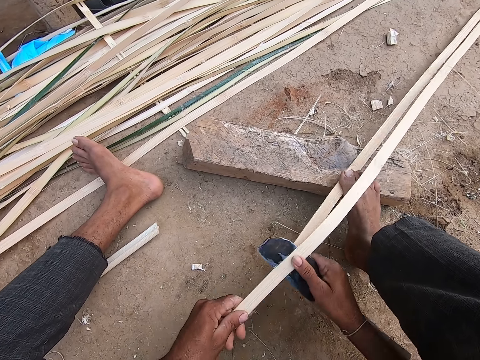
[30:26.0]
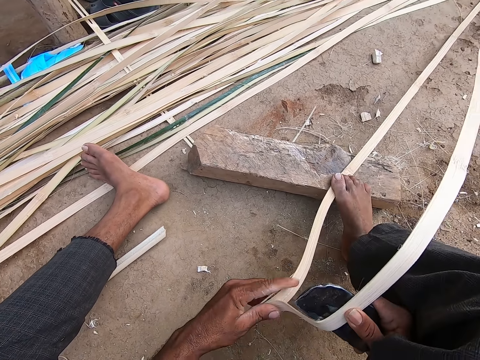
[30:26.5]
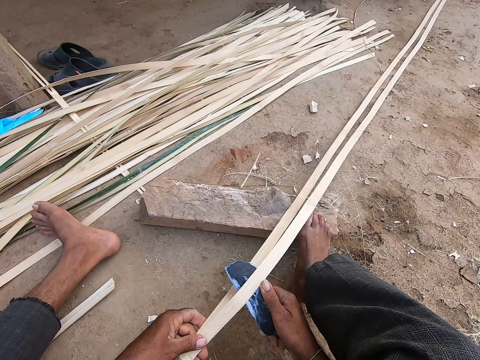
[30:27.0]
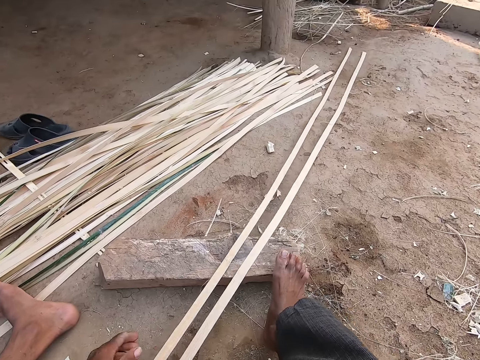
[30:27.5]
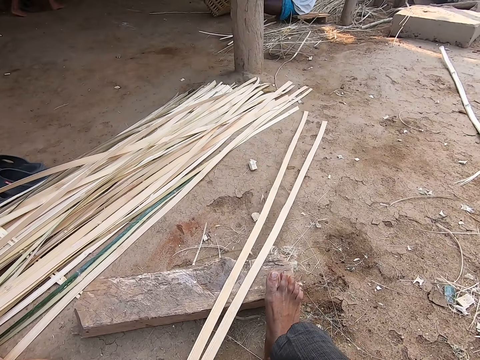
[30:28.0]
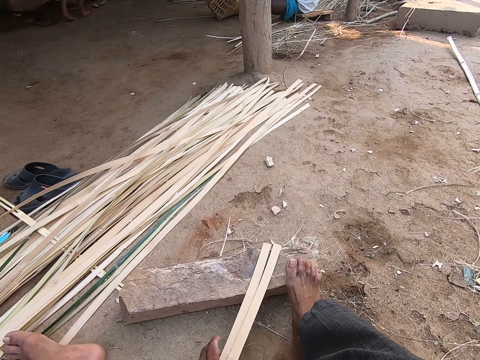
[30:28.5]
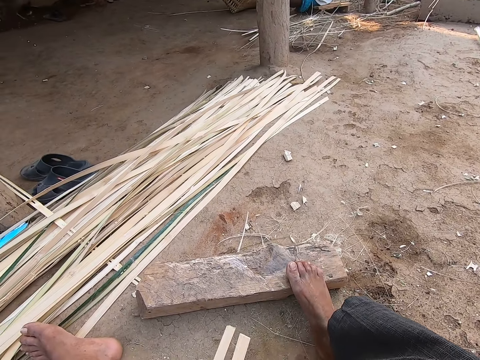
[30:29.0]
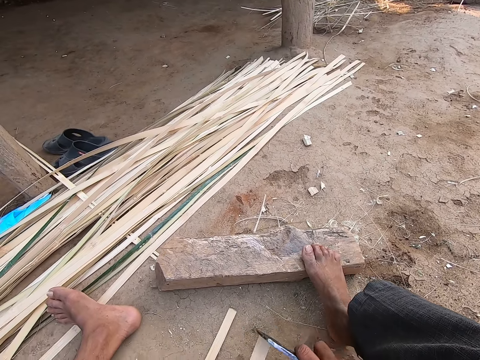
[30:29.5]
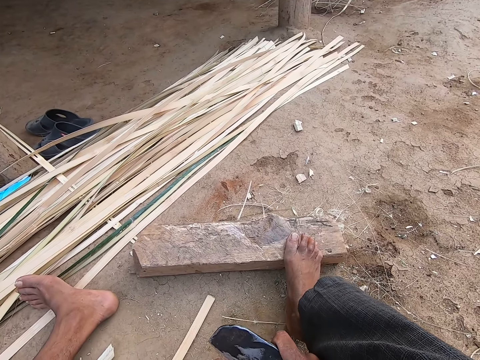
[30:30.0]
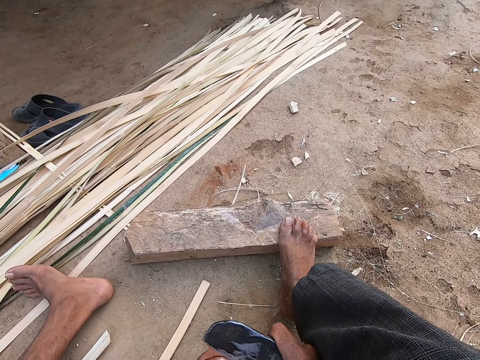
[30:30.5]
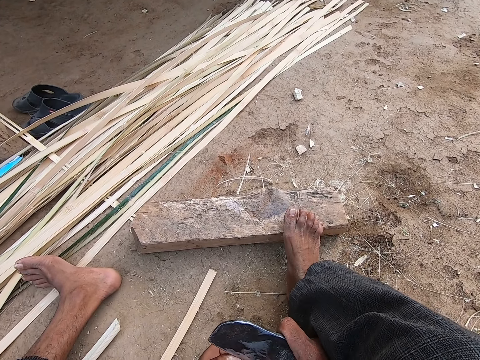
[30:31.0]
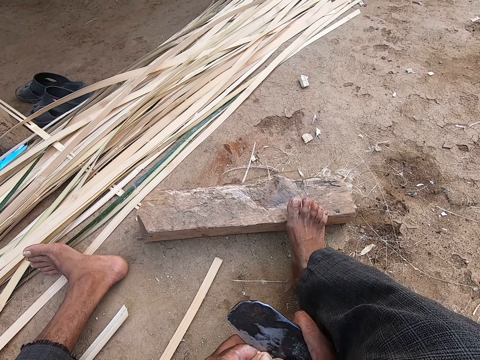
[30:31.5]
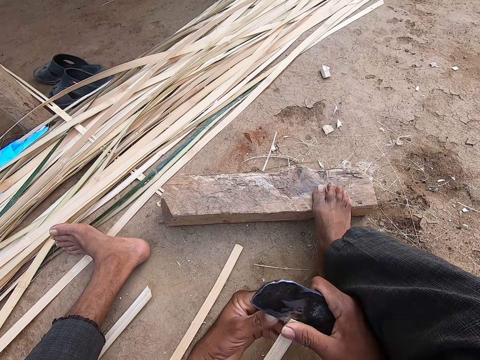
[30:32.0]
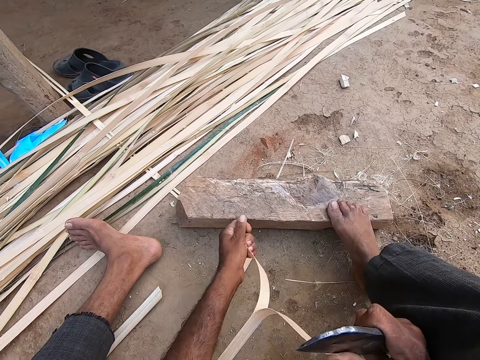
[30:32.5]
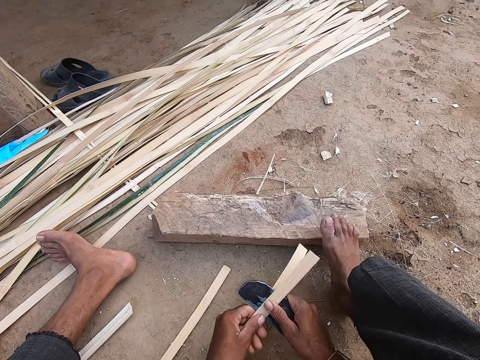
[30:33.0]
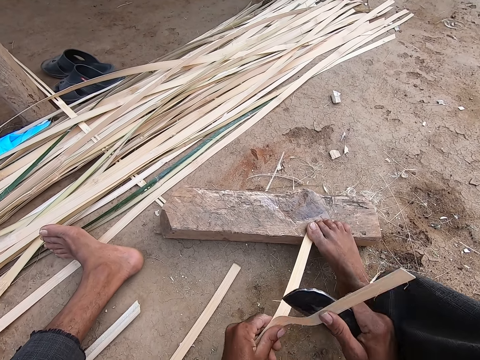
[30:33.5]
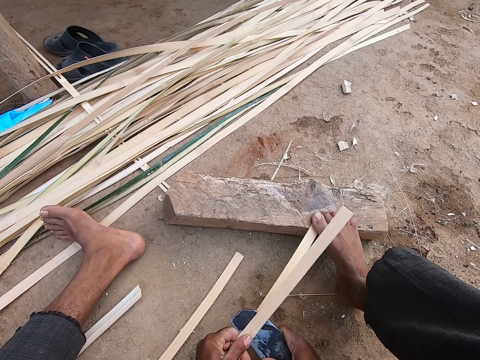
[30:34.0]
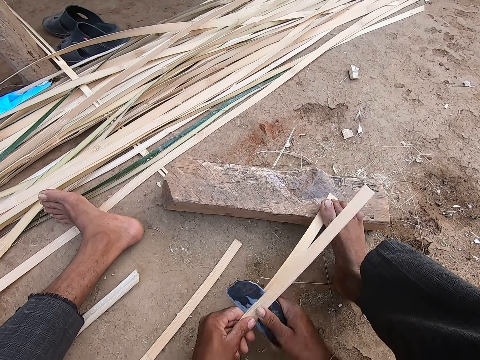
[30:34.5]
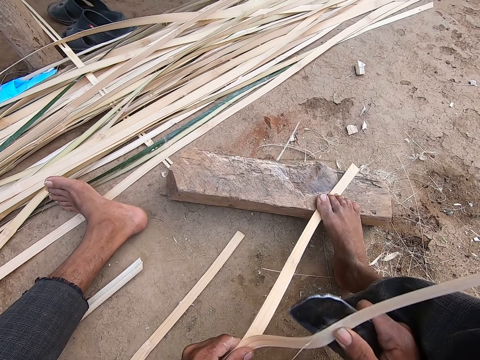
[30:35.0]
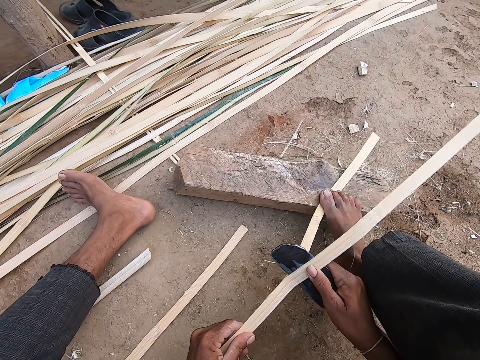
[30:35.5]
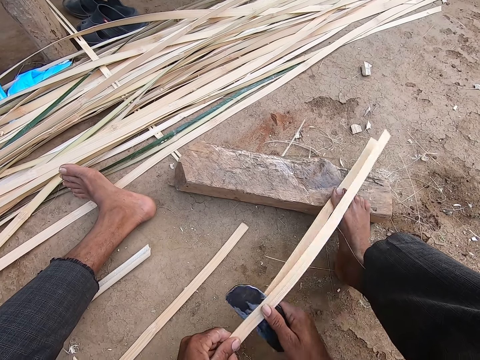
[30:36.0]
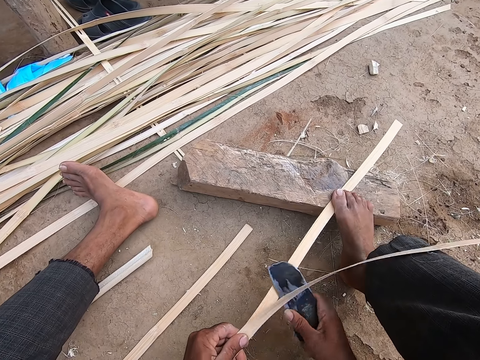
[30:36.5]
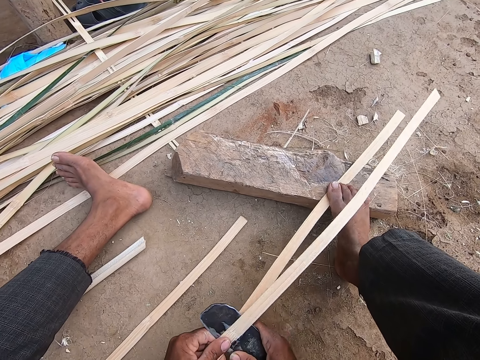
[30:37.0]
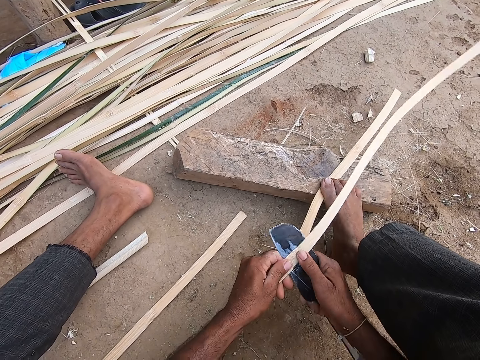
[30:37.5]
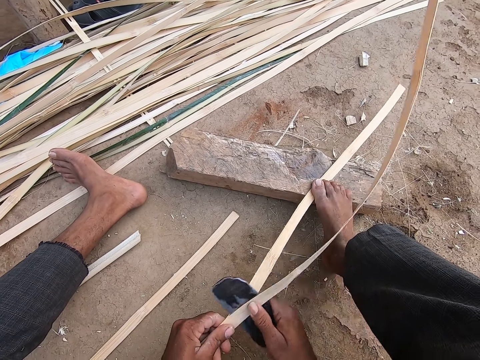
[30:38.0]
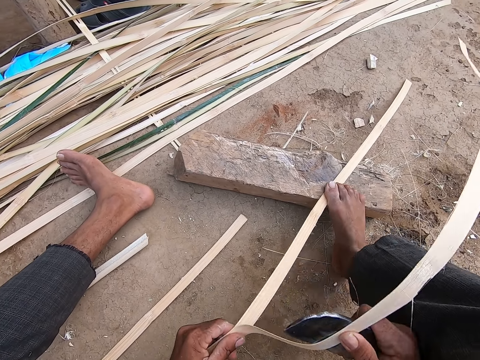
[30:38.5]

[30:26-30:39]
The camera wearer pulls the bamboo strips from the piece of wood with his left hand. He peels the bamboo strip with the hook knife in his right hand. He splits the bamboo strip with the hook knife in his right hand. He places the bamboo strip on the wood with his left hand. He holds the bamboo strip on the wood with his right leg.

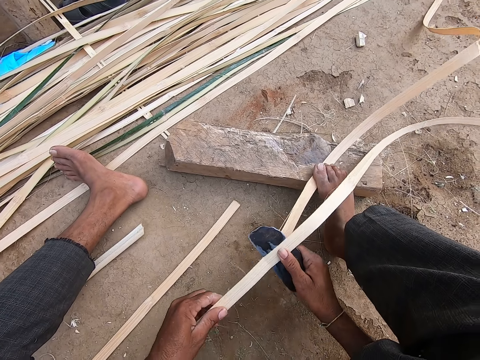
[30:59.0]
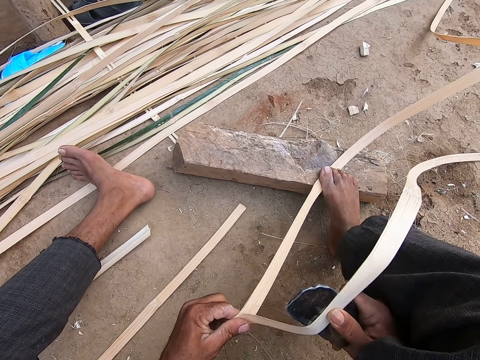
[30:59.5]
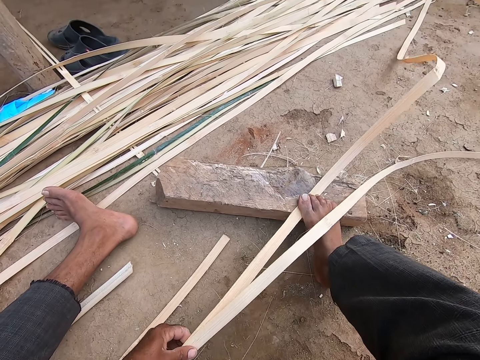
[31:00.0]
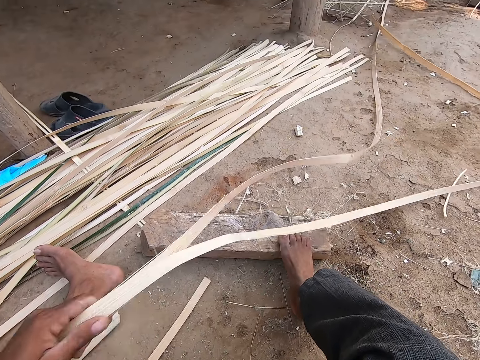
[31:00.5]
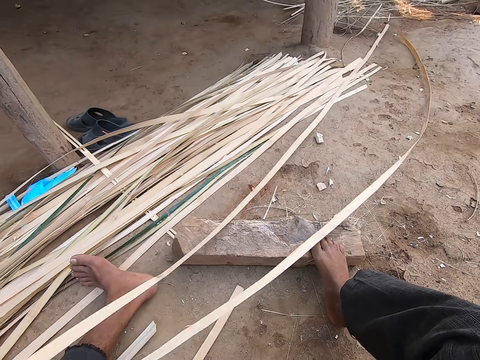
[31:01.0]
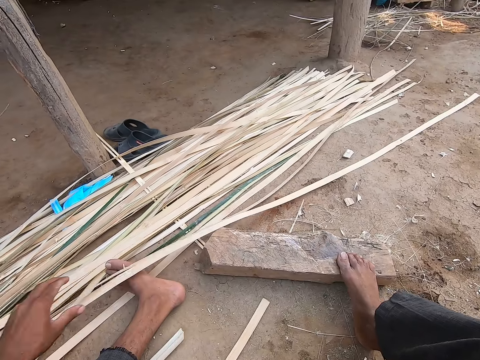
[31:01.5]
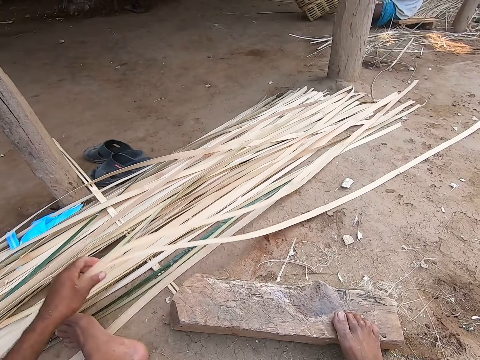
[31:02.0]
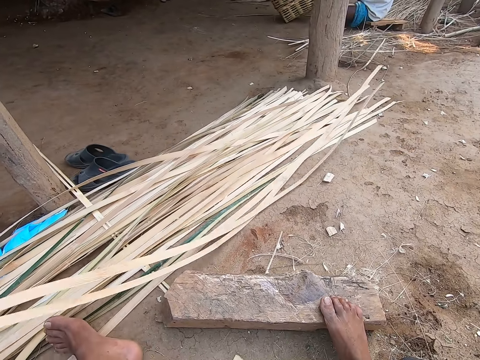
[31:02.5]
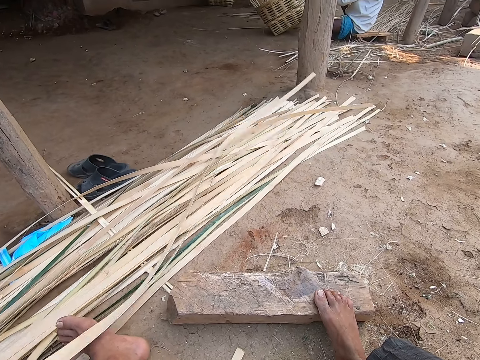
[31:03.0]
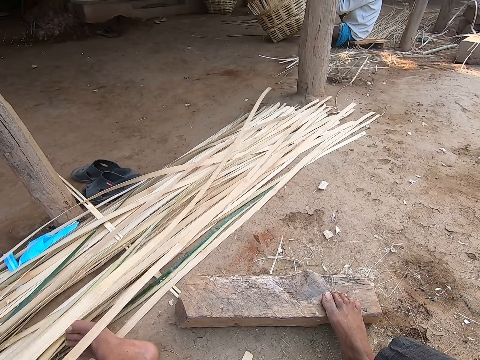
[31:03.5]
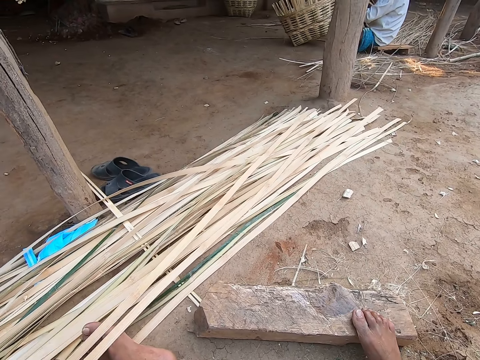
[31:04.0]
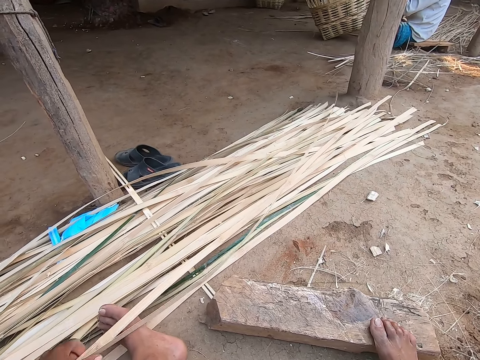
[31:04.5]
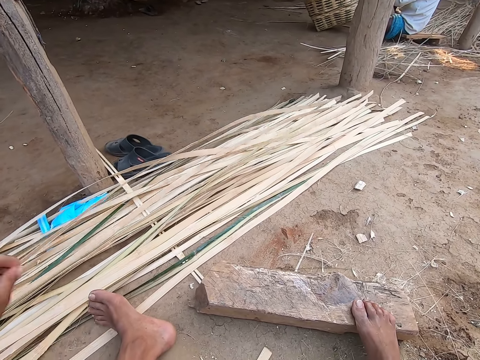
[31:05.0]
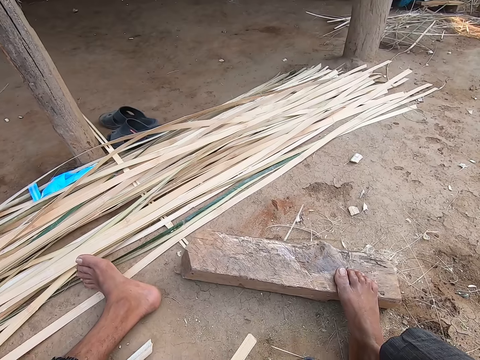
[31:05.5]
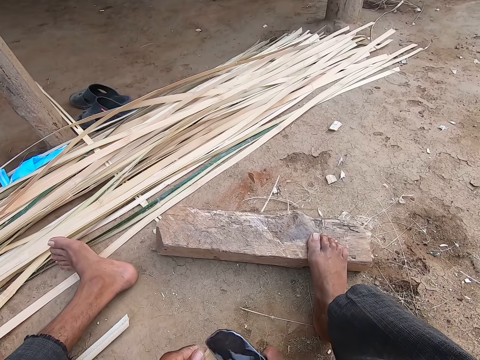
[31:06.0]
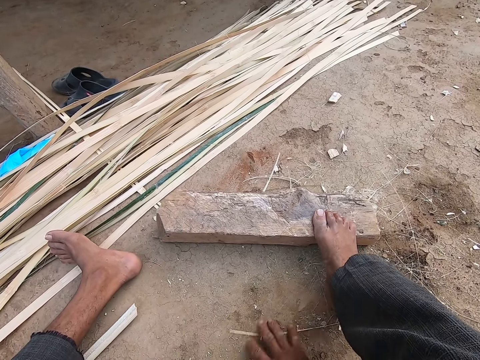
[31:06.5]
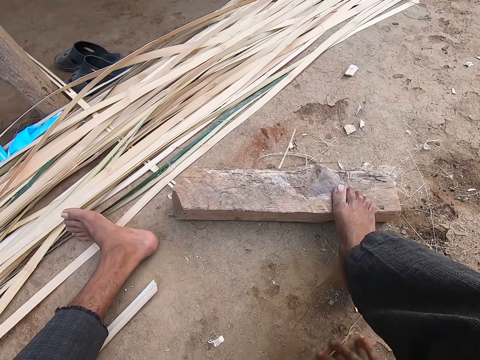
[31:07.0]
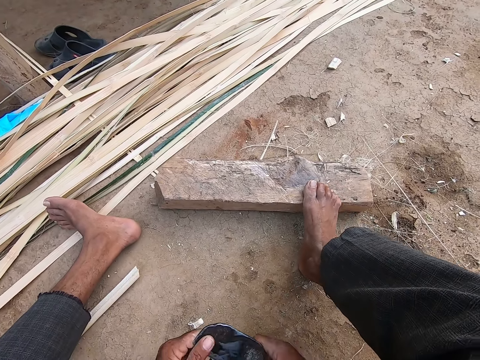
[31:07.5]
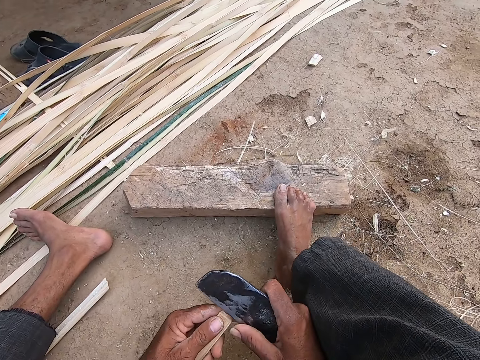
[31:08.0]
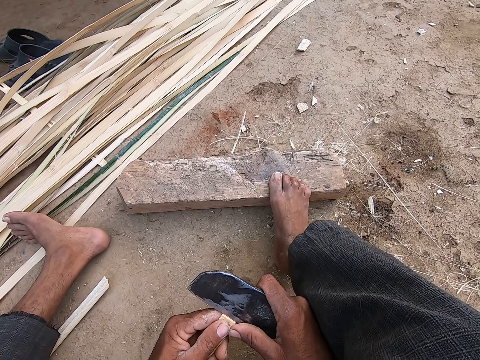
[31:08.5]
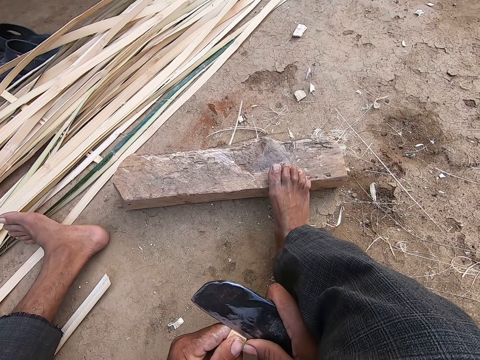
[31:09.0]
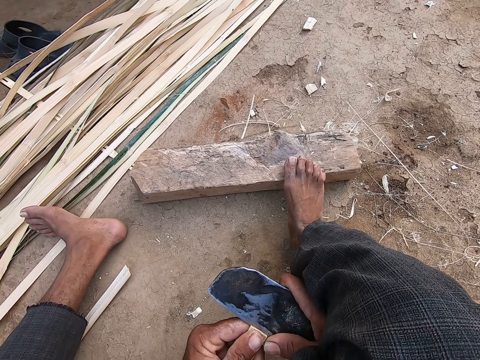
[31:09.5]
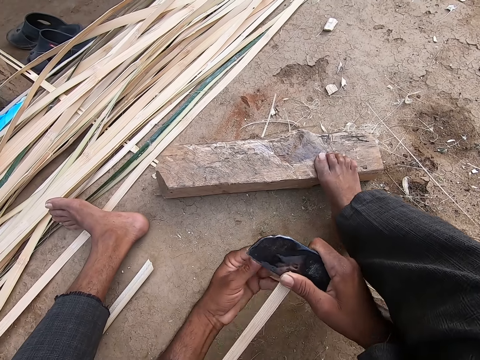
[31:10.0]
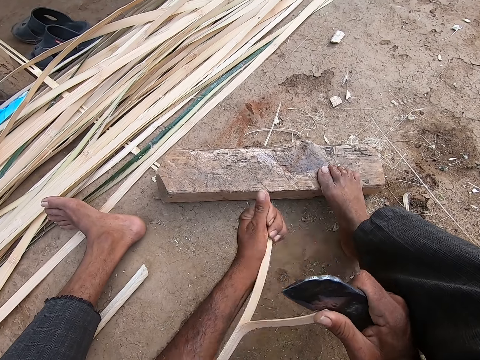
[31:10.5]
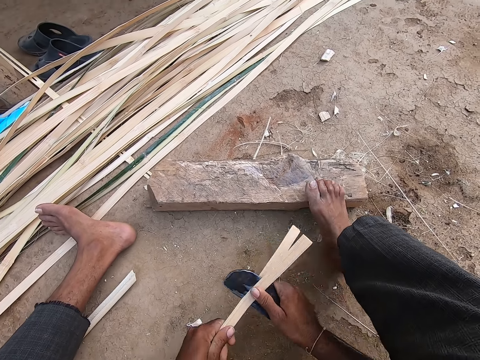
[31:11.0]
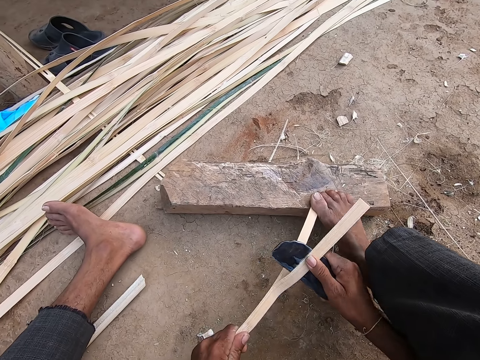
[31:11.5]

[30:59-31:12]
The camera wearer places the bamboo strip or skewers on the ground with his left hand. He moves the bamboo strips from the ground onto a pile of bamboo strips with his left hand. He lifts the bamboo skewers. He passes the hook knife from his right hand to his left hand. He clears the ground with his right hand. He passes the hook knife from his left hand to his right hand. He peels the bamboo strip with the hook knife in his right hand. He places the bamboo strip on the wood with his left hand. He splits the bamboo strip with the hook knife in his right hand. He holds the bamboo strip on the wood with his right leg.
